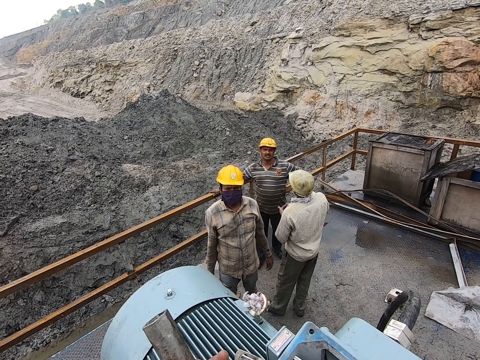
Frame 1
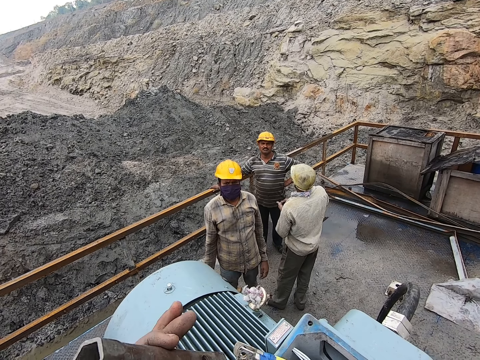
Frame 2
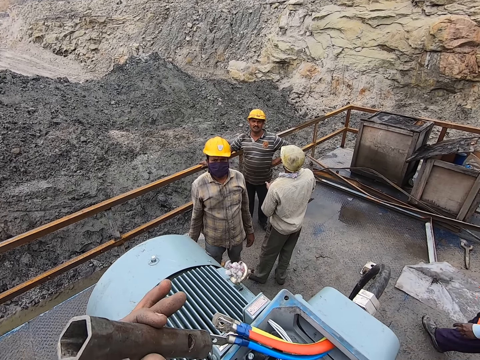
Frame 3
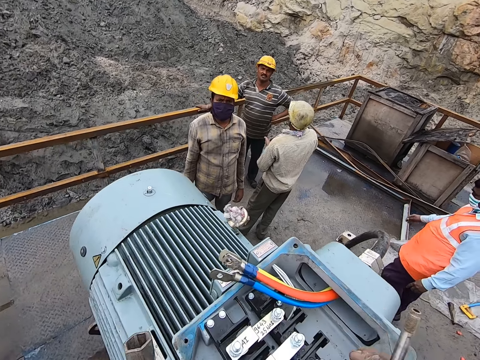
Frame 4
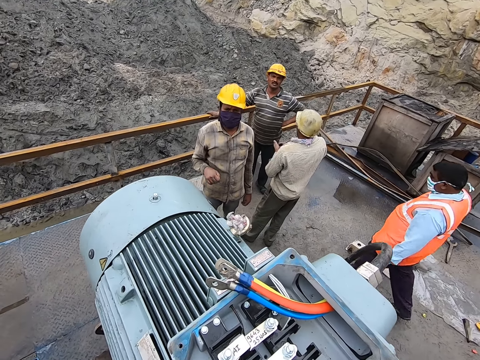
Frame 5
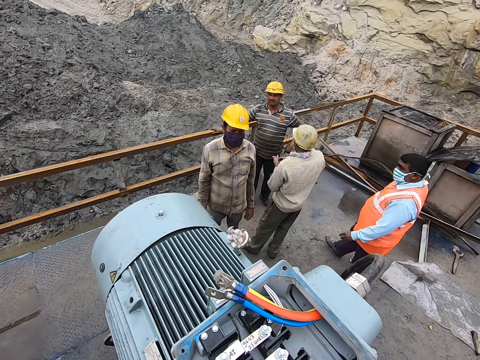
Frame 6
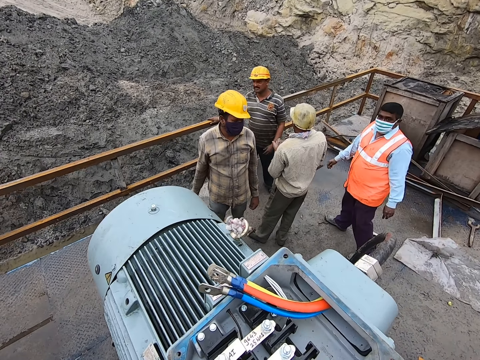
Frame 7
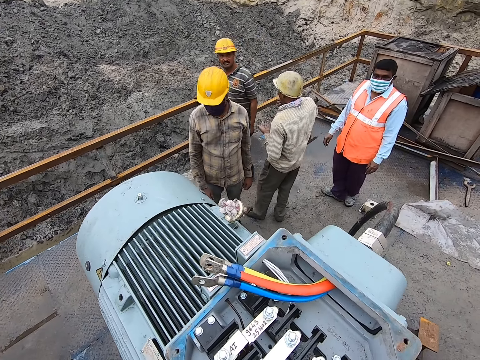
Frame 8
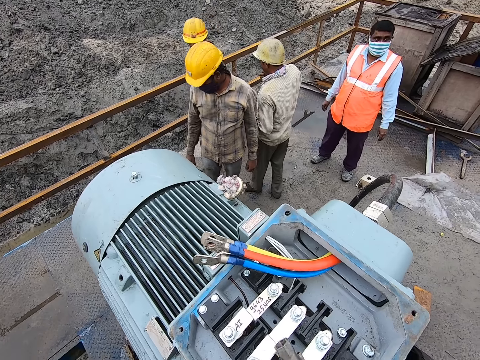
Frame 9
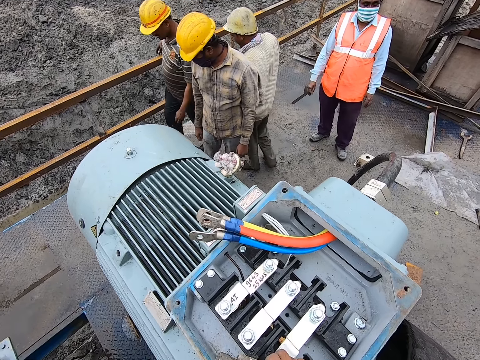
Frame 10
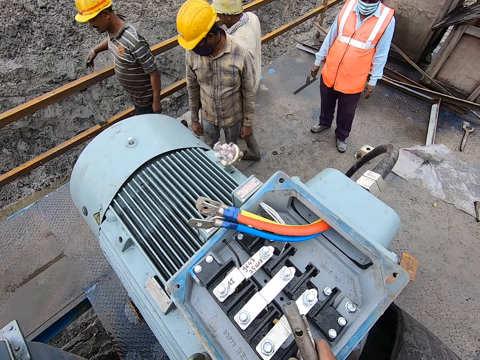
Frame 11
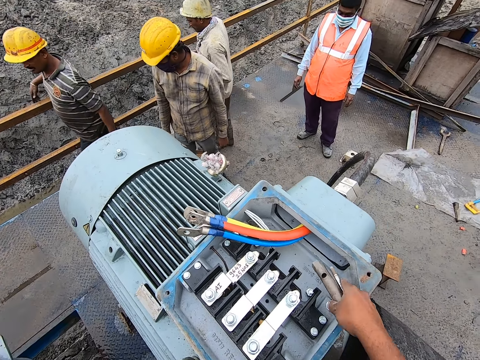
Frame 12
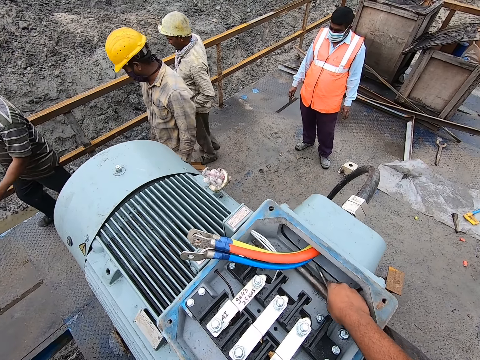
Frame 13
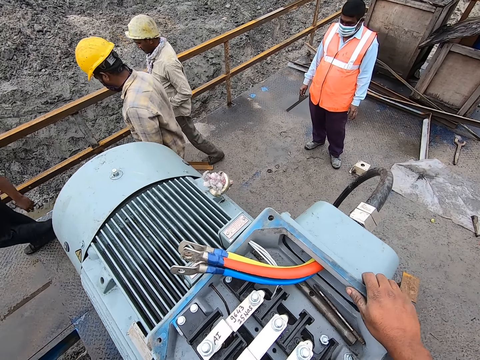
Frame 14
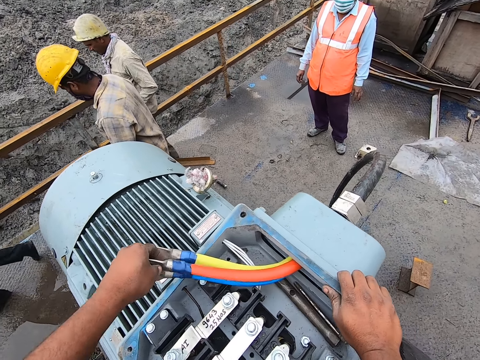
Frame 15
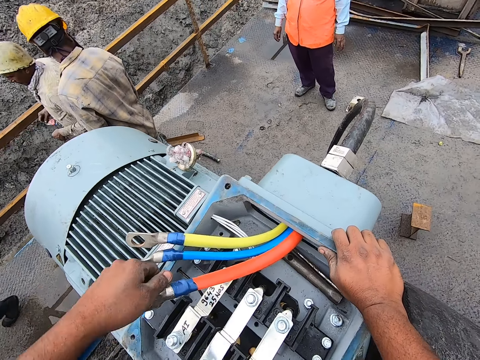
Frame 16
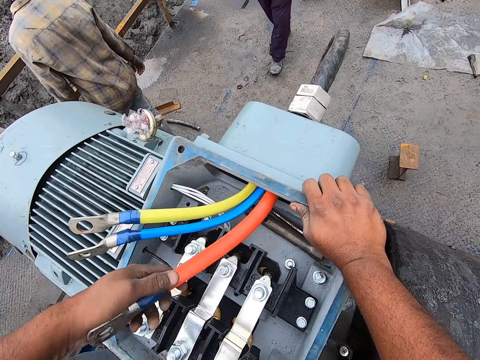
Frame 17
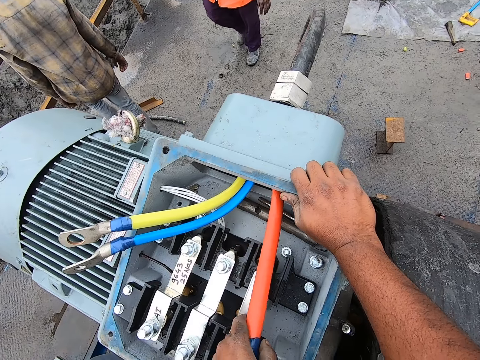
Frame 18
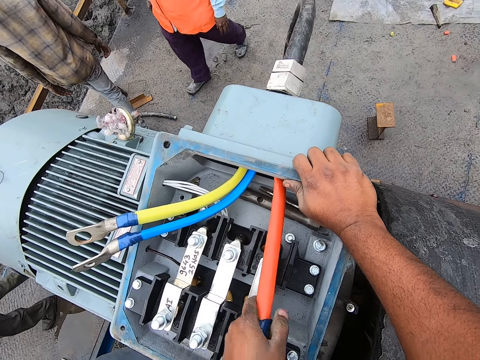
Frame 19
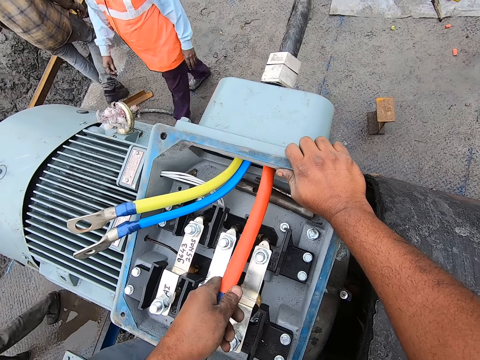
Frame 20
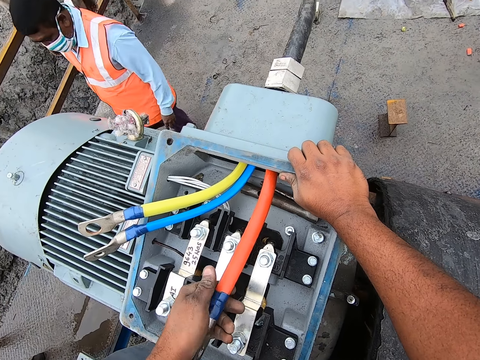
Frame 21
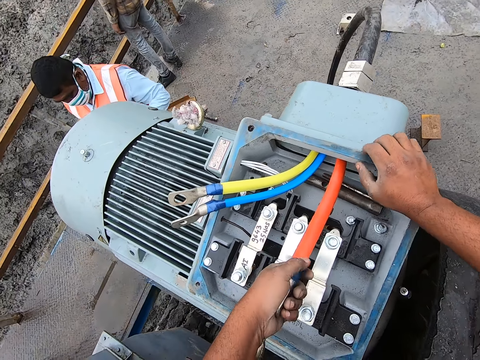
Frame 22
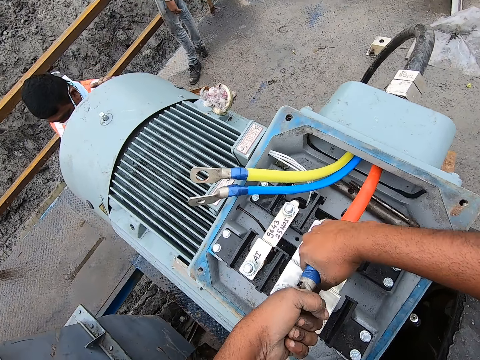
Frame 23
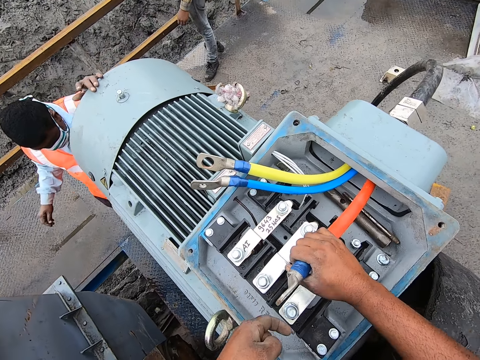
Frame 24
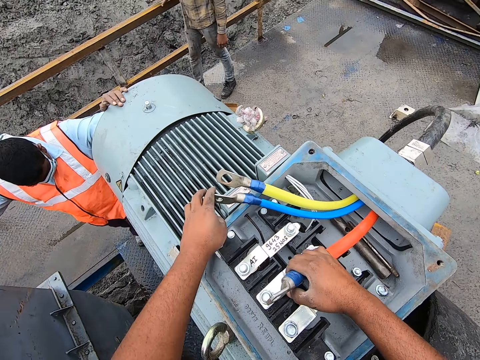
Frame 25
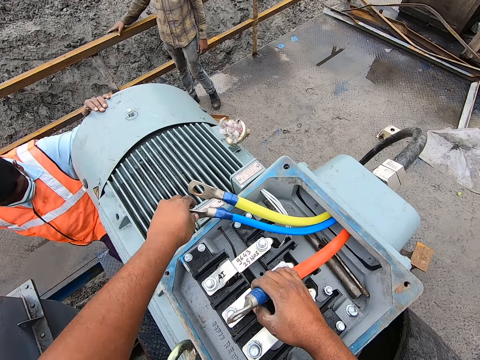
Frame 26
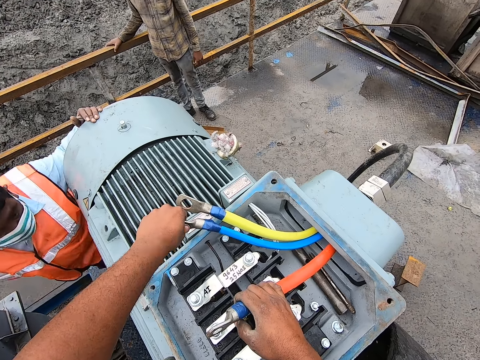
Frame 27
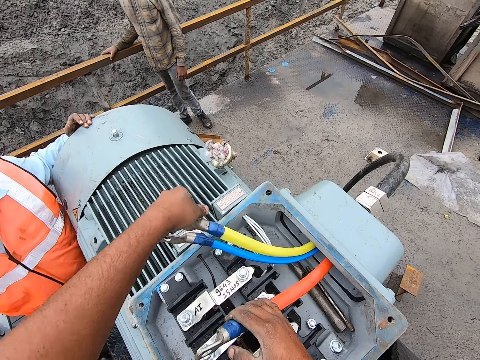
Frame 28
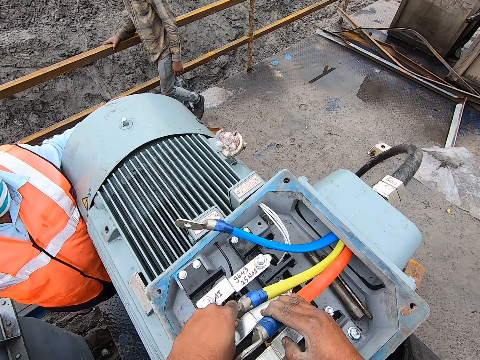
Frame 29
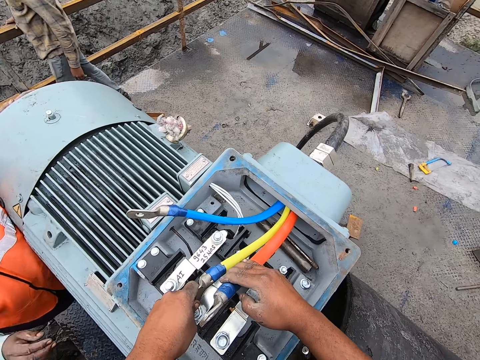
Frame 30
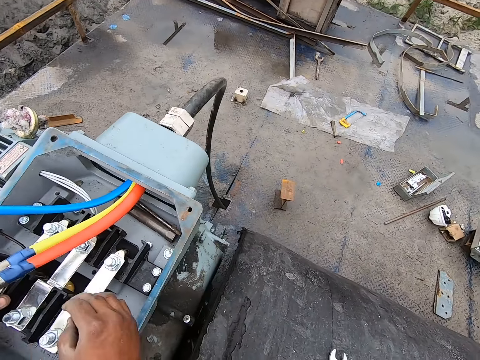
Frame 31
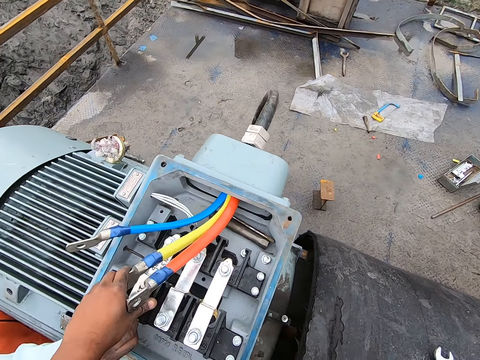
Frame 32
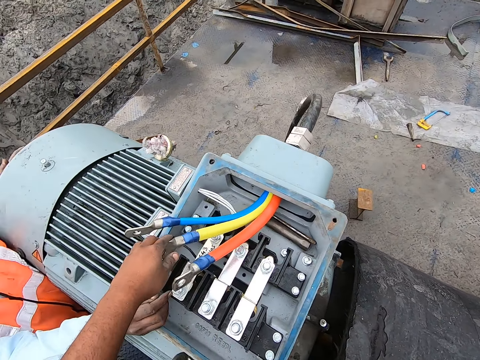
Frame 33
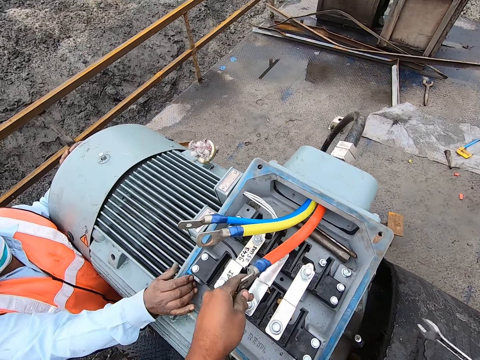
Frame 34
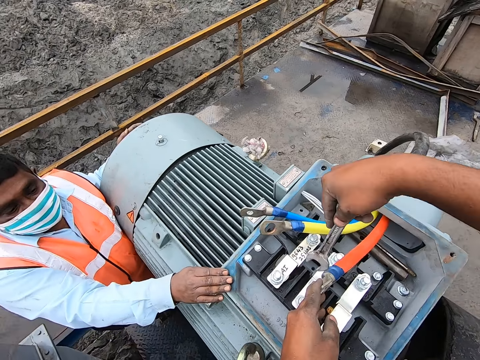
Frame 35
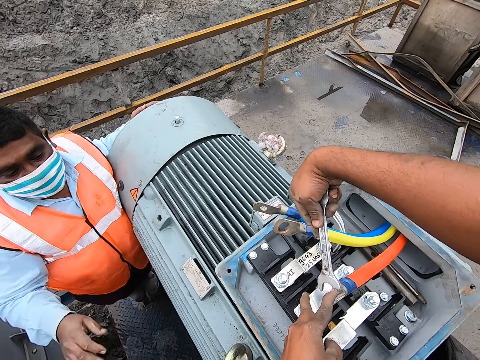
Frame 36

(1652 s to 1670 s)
The camera wearer operates the machine. They put the spanner on the generator. They place metals on the machine. They pull a terminal cable and operate the machine. Men move around. The camera wearer operates the machine. They touch the terminal cable. A man steps on the machine. The camera wearer pulls the terminal cable. They operate the machine with the spanner.

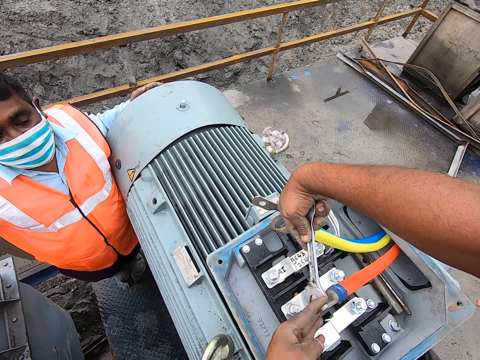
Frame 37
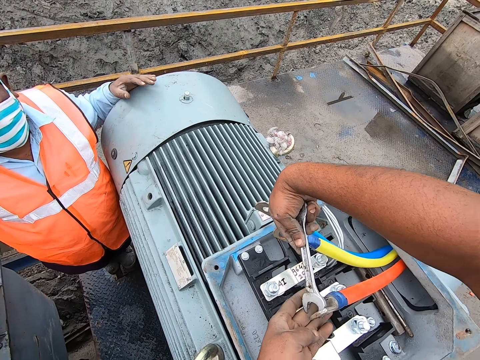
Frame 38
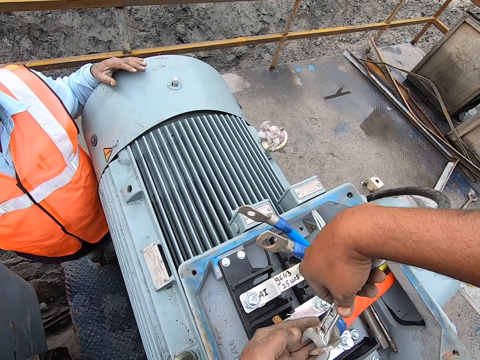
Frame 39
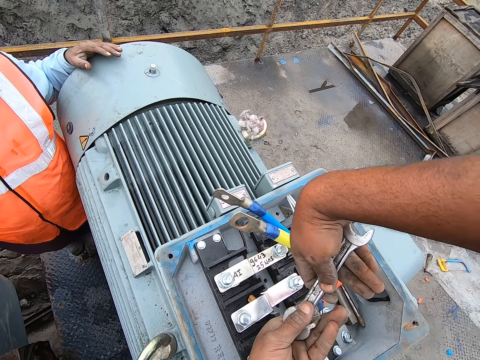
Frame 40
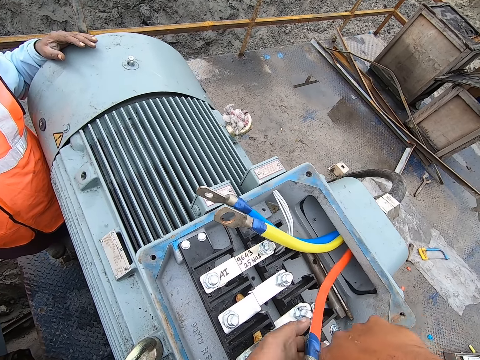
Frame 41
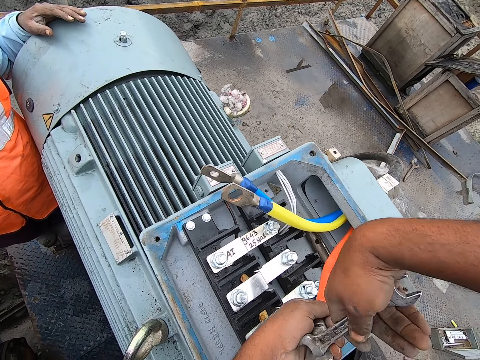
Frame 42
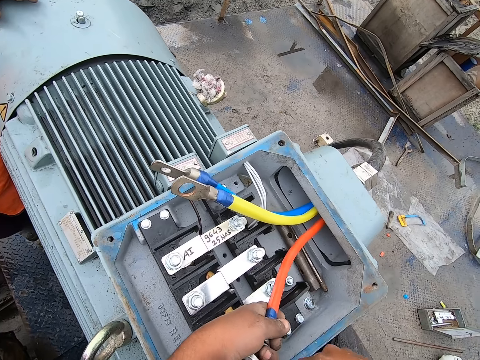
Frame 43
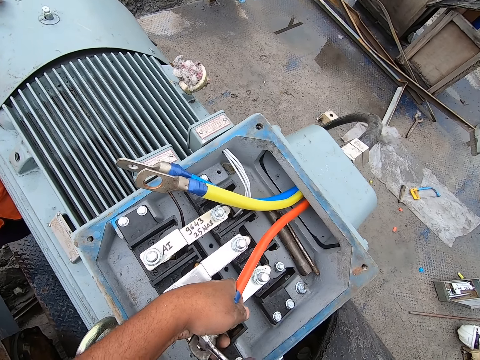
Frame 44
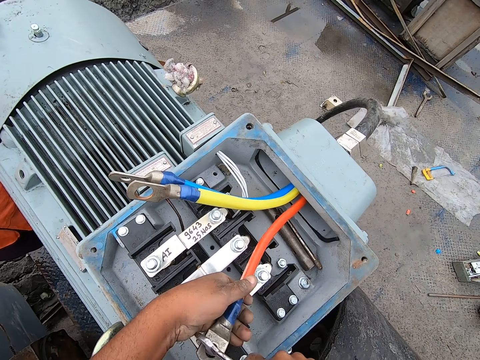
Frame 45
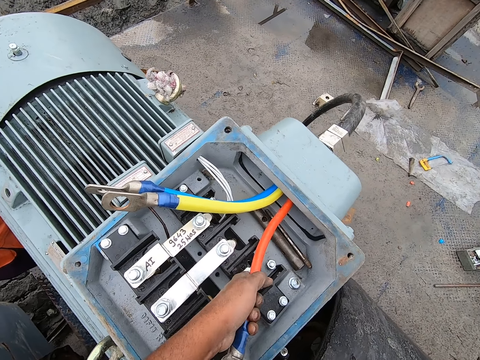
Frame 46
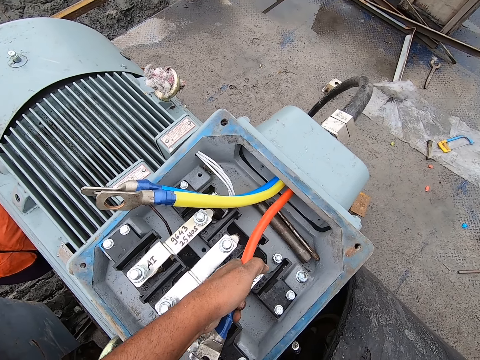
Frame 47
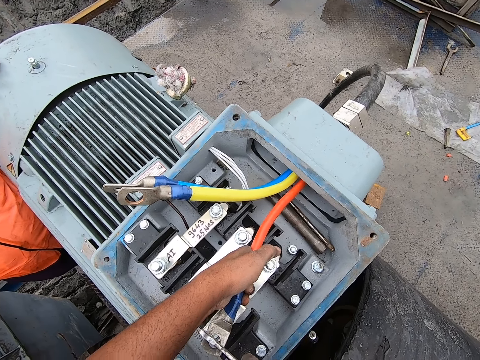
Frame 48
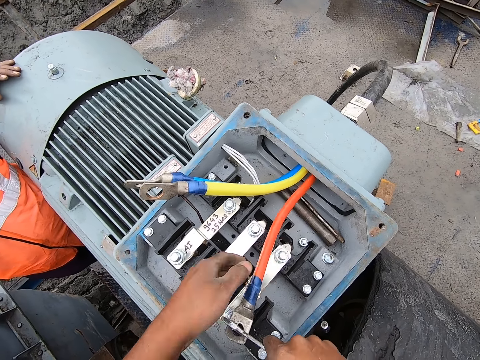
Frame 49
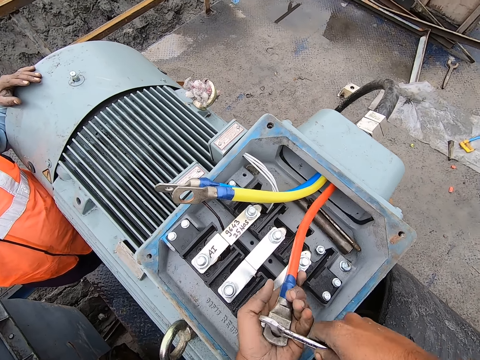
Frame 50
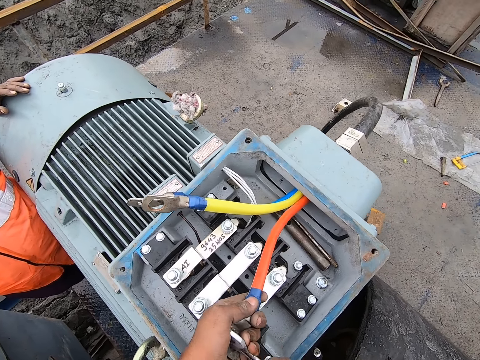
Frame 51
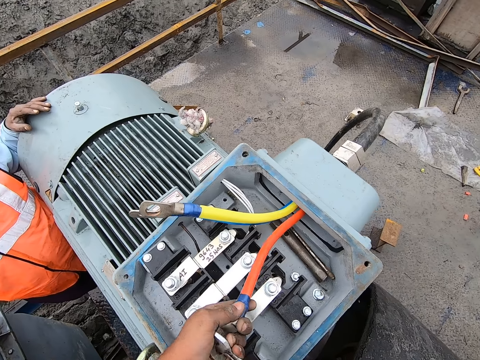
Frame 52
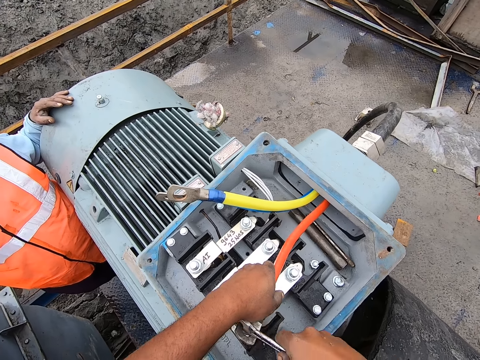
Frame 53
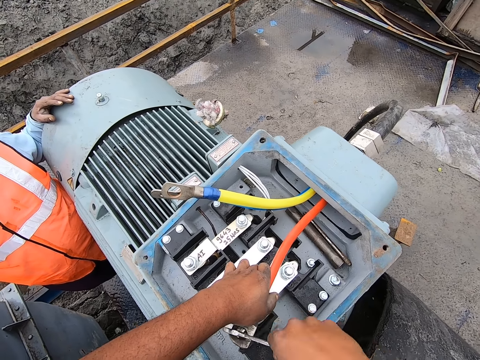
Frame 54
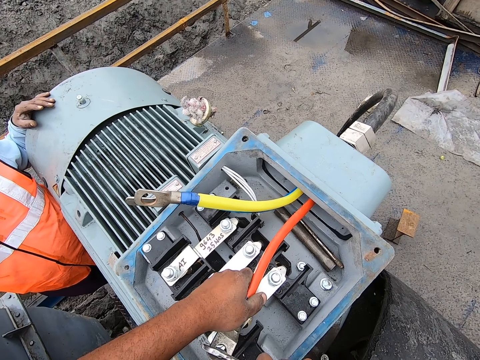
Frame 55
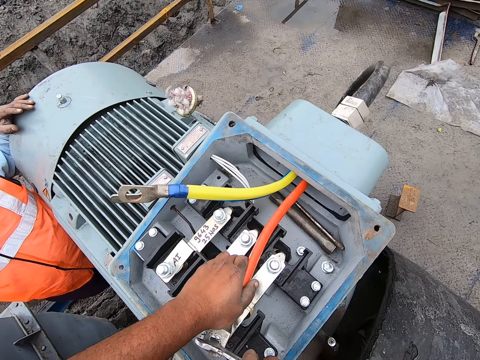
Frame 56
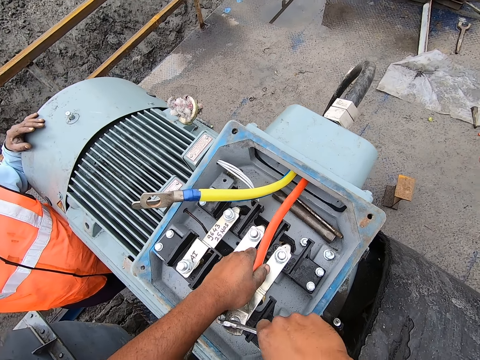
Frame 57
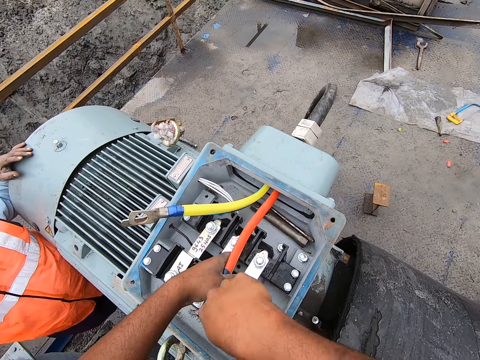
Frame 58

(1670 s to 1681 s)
The camera wearer twists a cable with a spanner.
